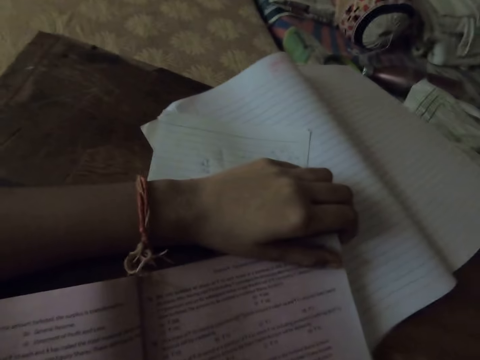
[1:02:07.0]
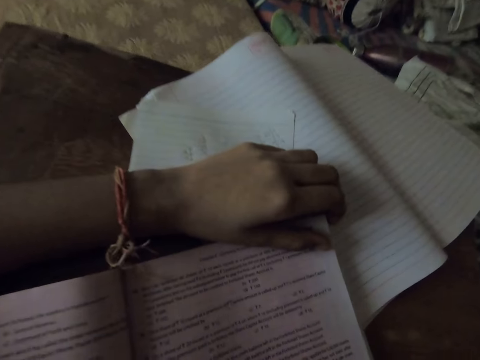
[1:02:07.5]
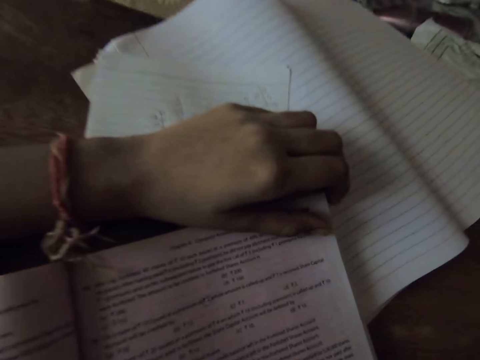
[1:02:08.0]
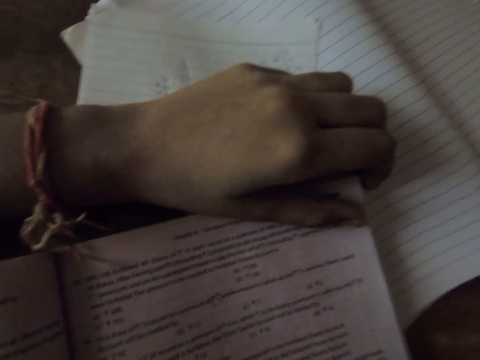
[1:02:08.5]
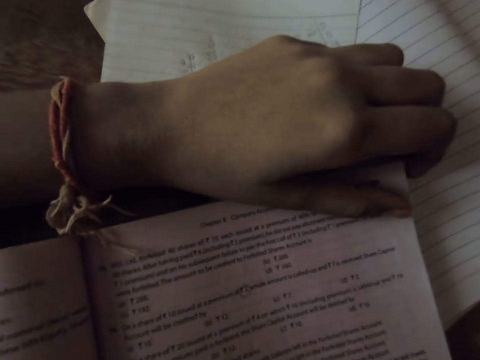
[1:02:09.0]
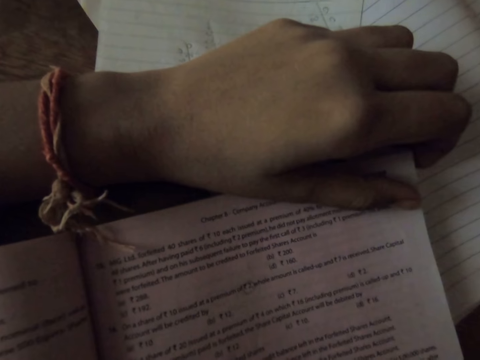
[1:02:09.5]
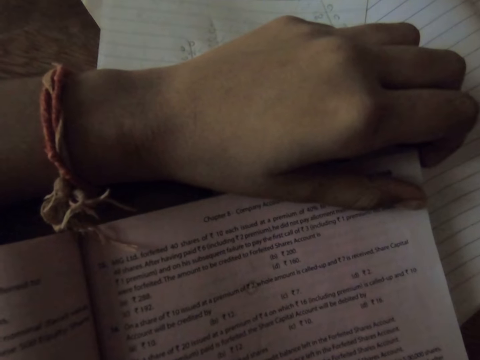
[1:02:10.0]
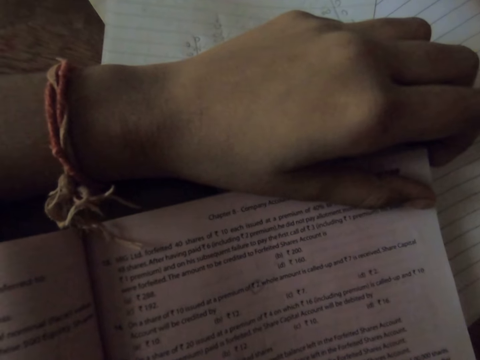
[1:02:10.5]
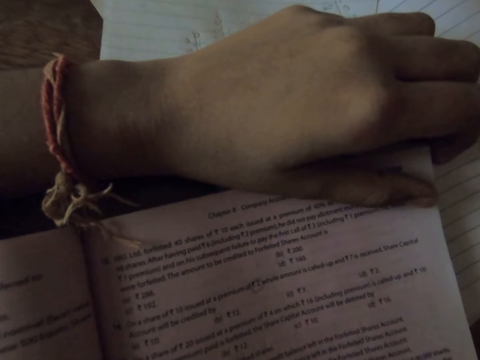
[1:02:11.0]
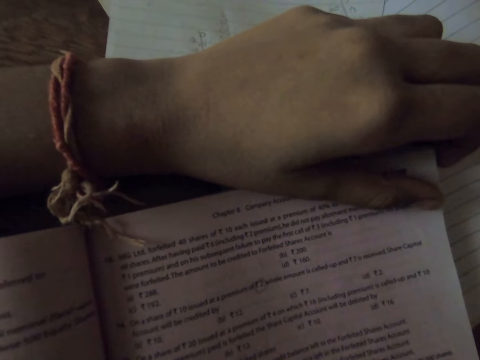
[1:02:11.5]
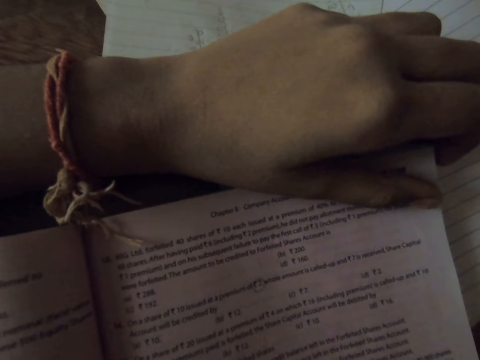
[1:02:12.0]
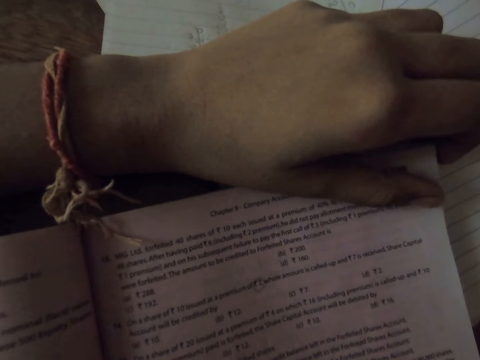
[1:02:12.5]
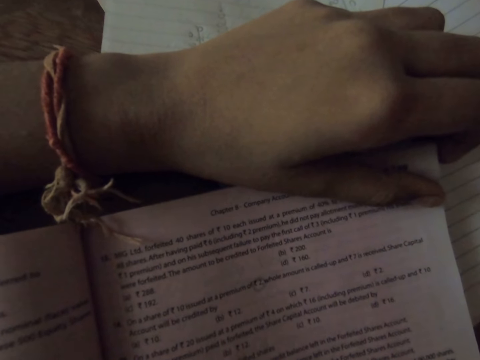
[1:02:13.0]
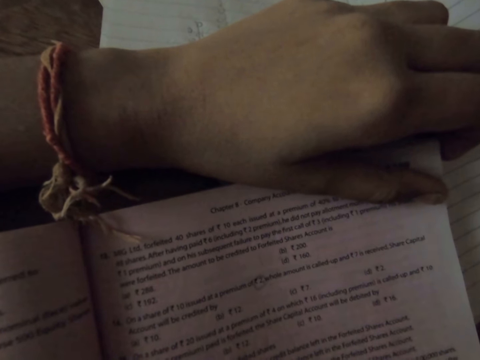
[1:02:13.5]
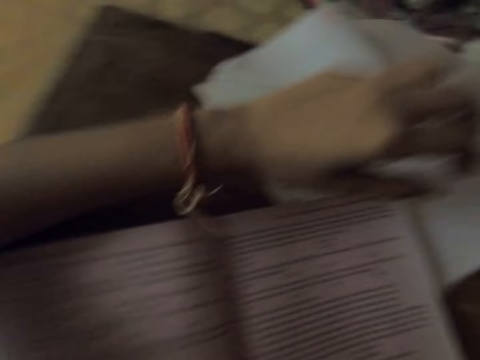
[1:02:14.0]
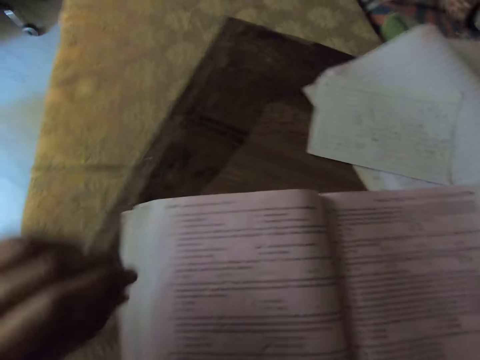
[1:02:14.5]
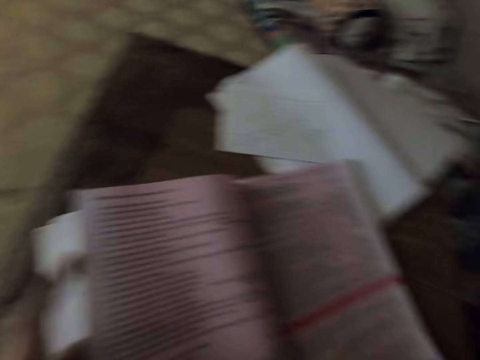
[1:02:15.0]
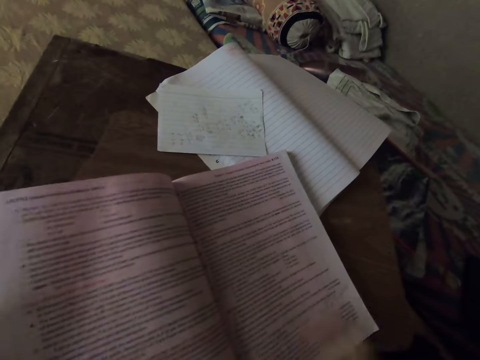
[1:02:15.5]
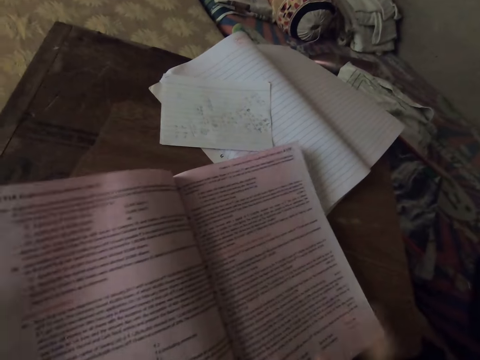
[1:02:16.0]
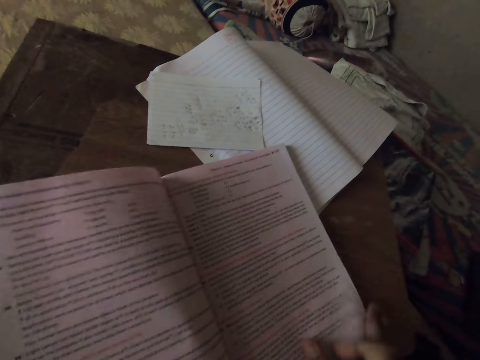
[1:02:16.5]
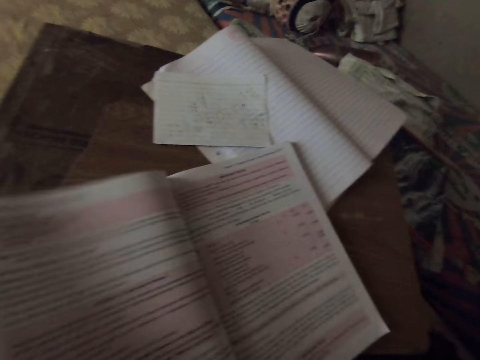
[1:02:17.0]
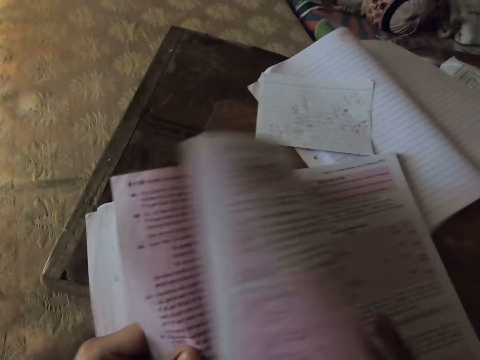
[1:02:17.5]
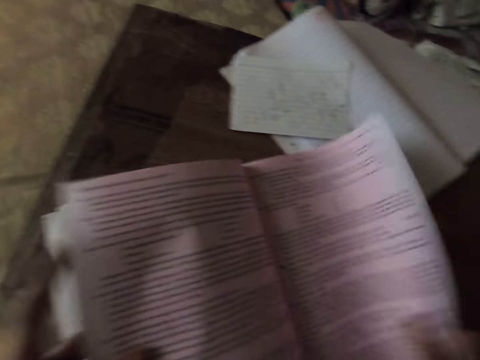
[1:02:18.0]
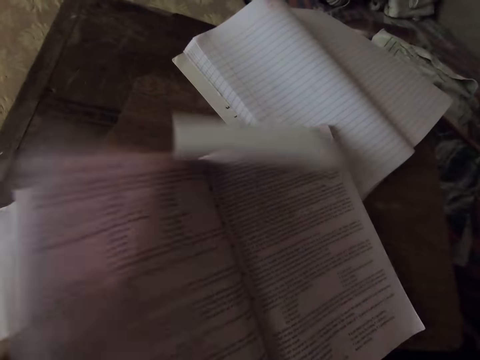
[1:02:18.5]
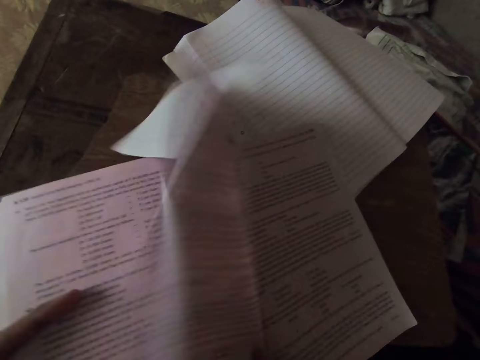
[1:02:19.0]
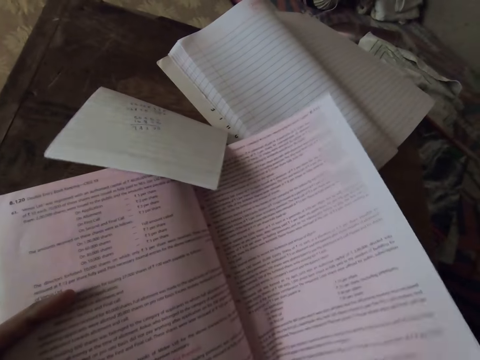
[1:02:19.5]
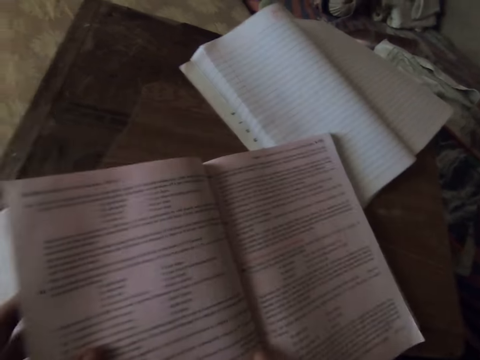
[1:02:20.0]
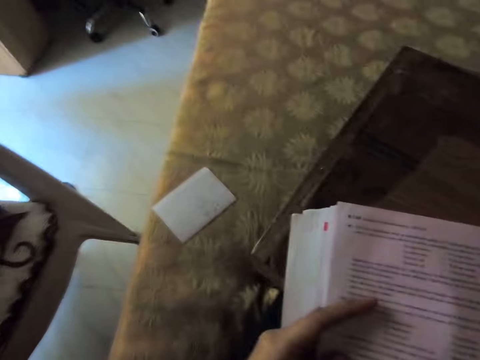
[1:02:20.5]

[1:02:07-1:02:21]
The camera wearer removes her left hand from the textbook and flips through the pages of the textbook. She moves her left hand. She opens pages of the book. She opens another page of the book. She opens another page of the book again.

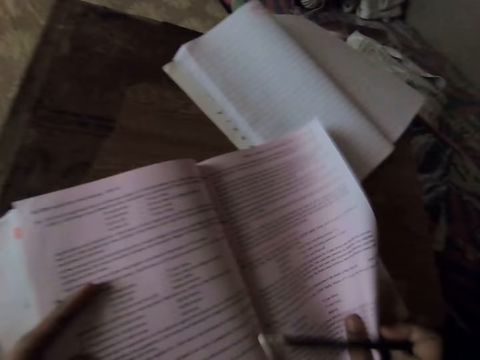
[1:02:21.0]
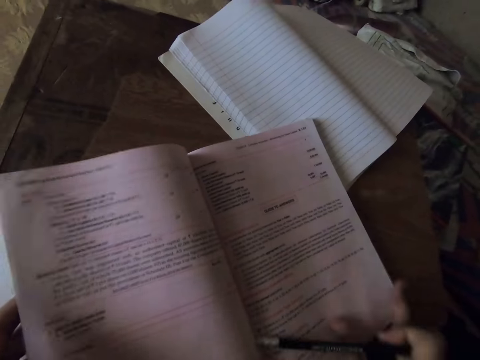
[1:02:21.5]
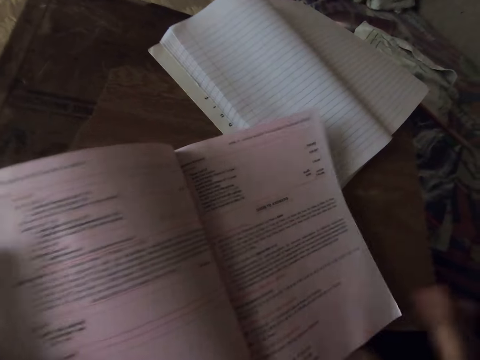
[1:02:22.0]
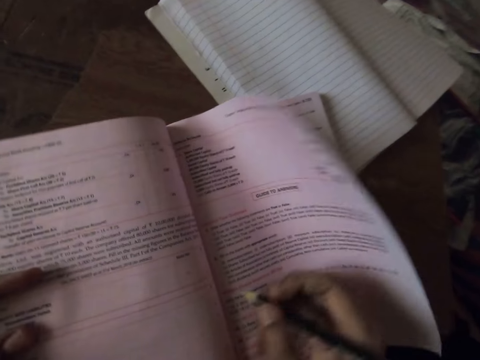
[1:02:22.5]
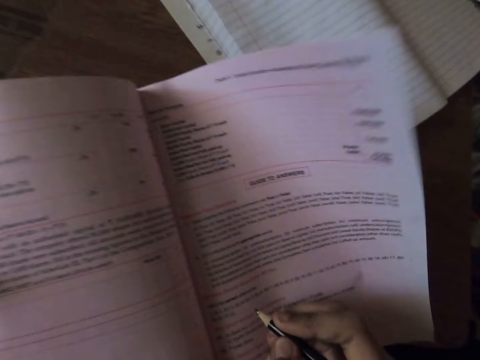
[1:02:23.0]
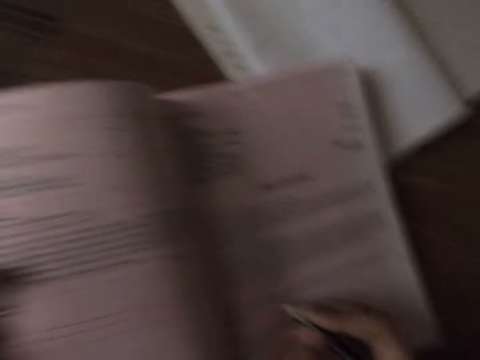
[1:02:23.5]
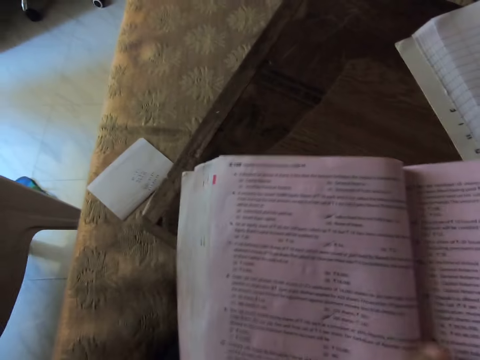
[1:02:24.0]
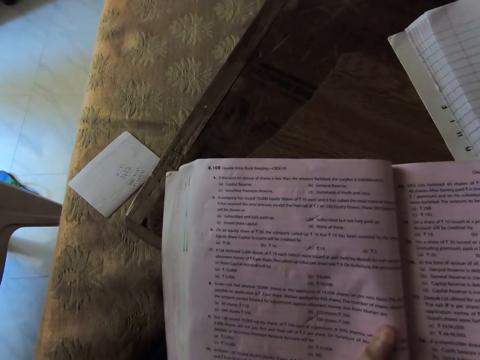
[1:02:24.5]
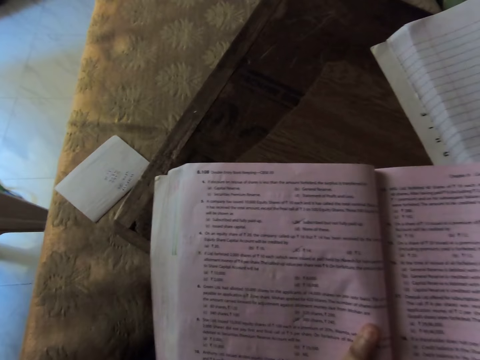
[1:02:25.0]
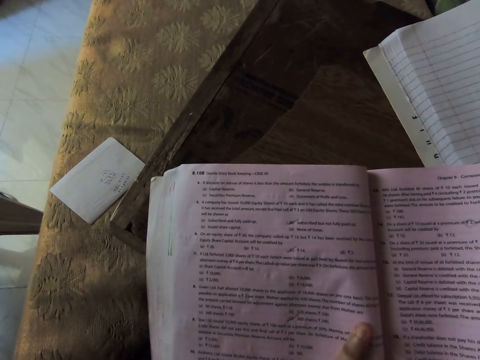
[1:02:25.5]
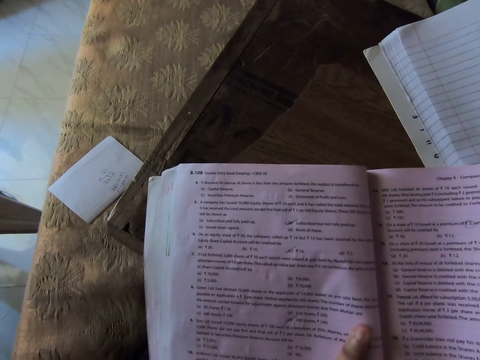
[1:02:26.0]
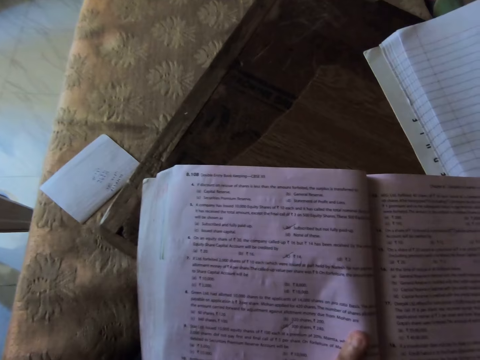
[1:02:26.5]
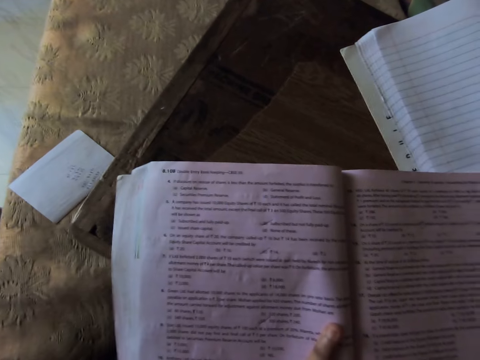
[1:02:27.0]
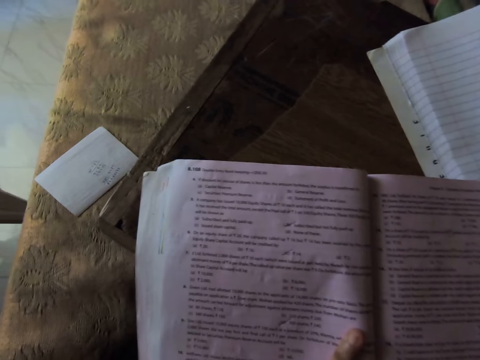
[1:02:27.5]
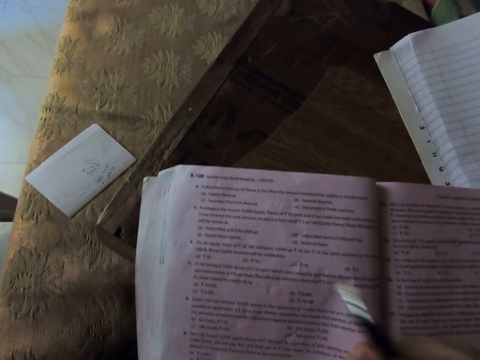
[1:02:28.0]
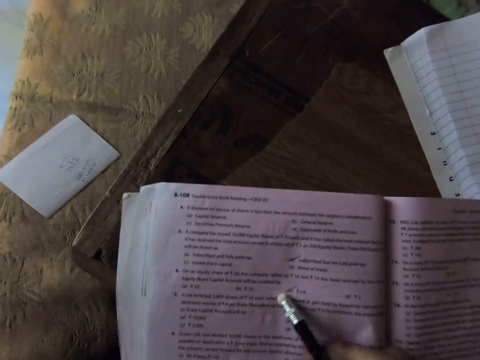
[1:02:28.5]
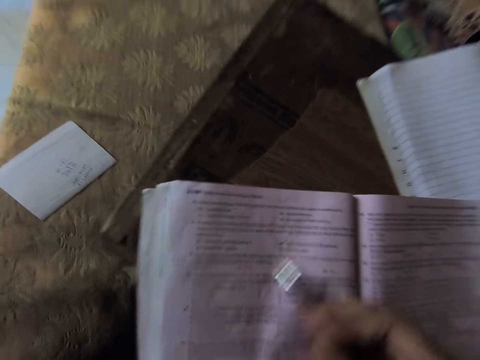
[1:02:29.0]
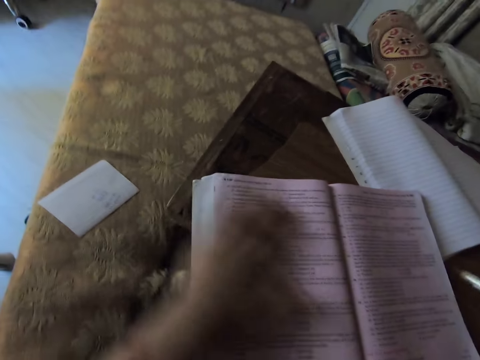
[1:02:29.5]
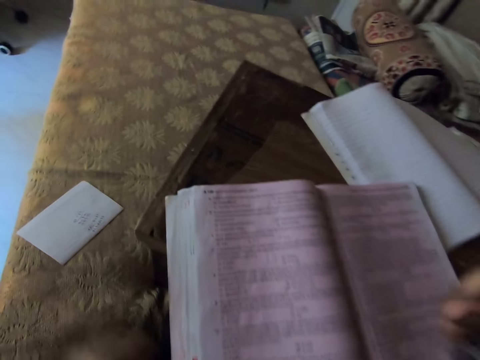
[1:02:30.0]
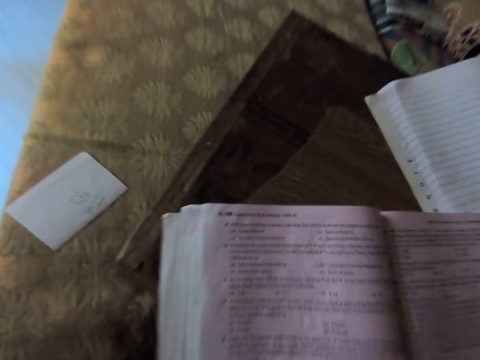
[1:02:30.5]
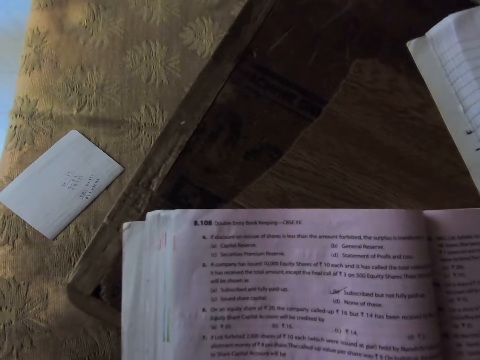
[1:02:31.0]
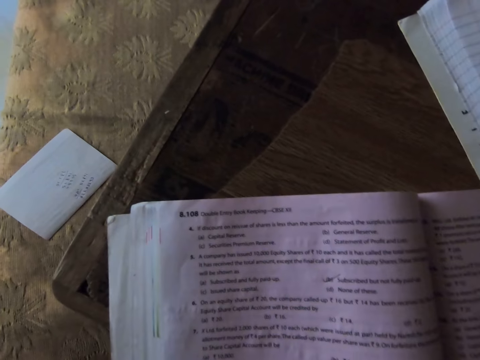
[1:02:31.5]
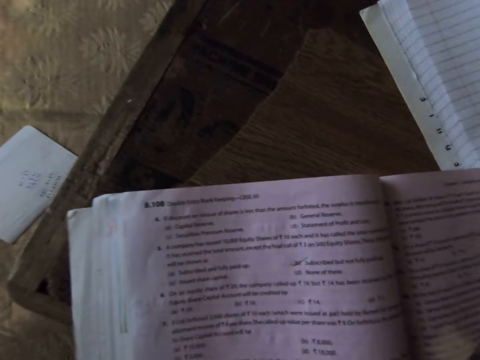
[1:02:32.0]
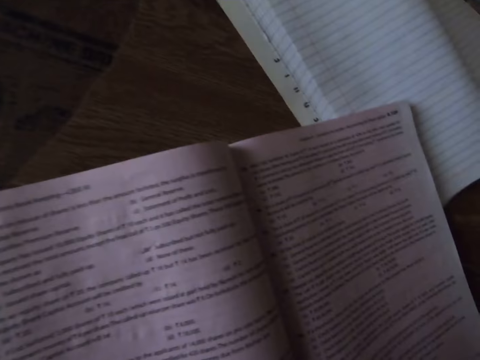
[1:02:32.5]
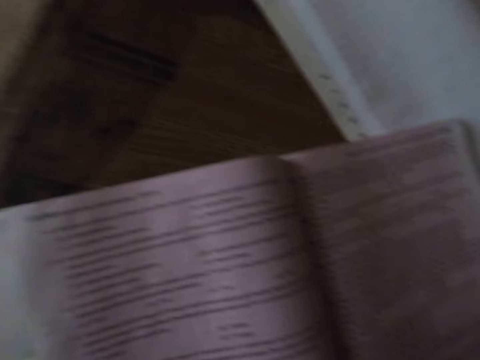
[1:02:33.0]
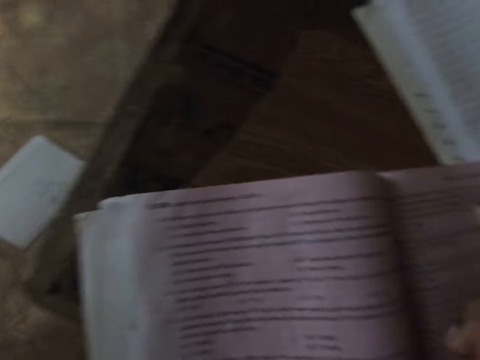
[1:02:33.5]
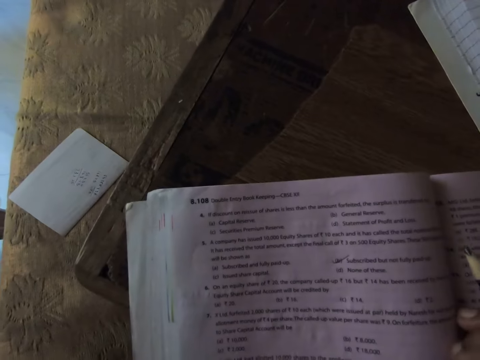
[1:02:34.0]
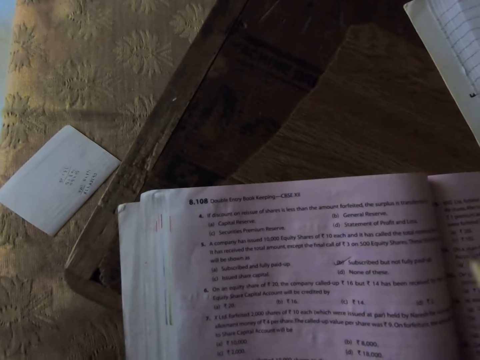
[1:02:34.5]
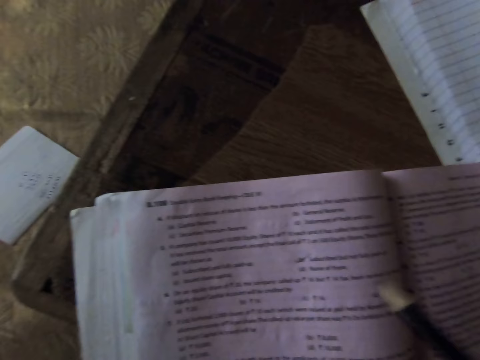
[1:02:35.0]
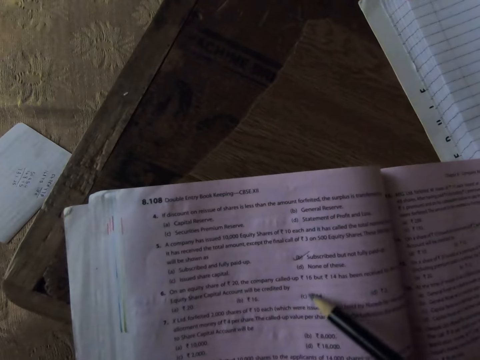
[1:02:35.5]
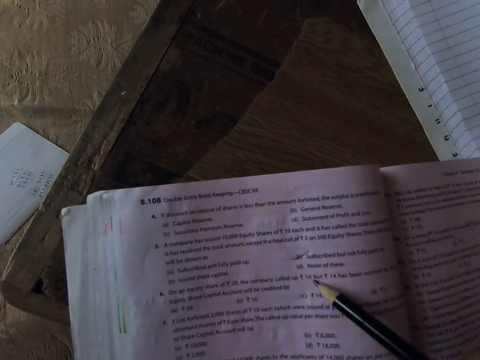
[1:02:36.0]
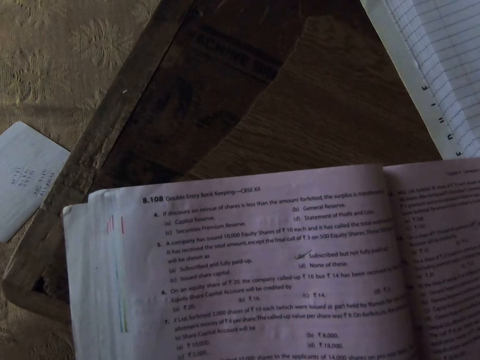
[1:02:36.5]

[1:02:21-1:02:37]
The camera wearer holds the pencil. She points on the textbook with the pencil and turns back the pages of the textbook. She erases a writing on the textbook with the pencil eraser. She moves her hands. She moves her head. She points at the book with the pencil.
